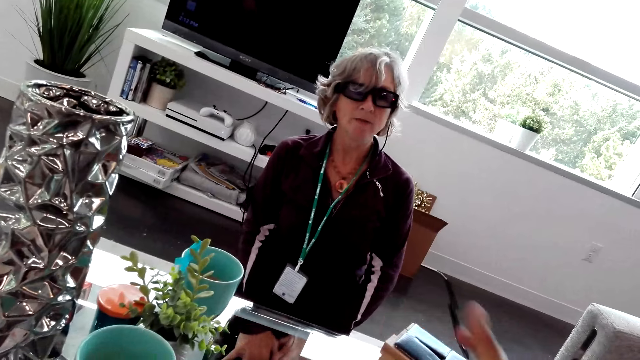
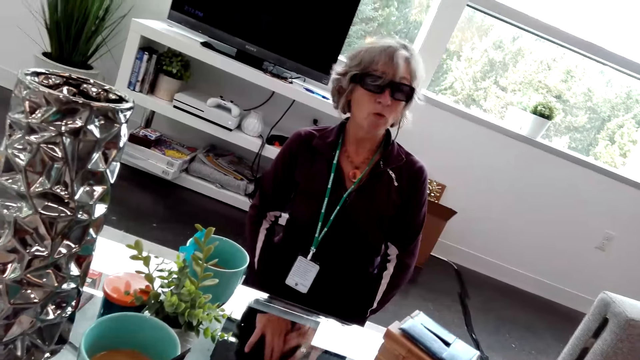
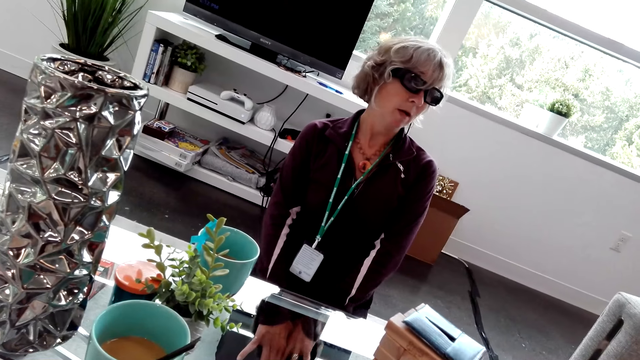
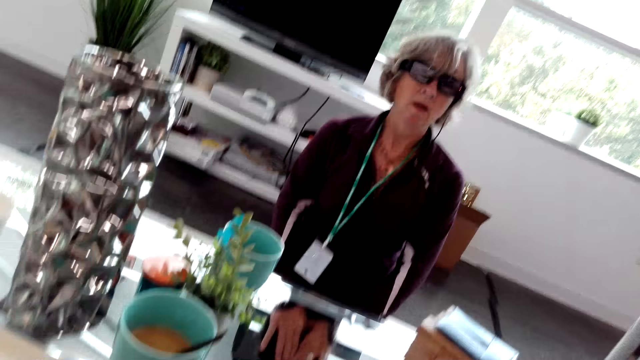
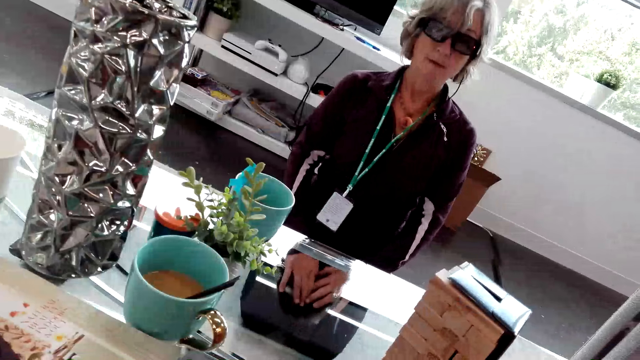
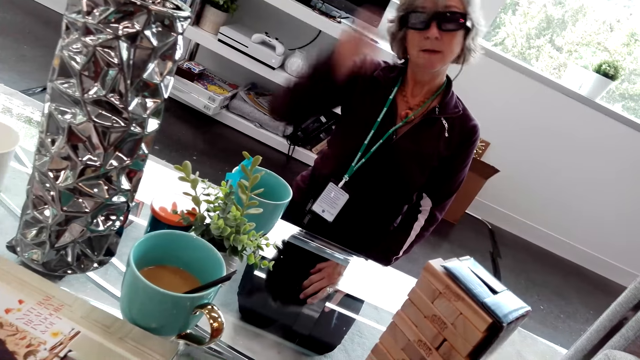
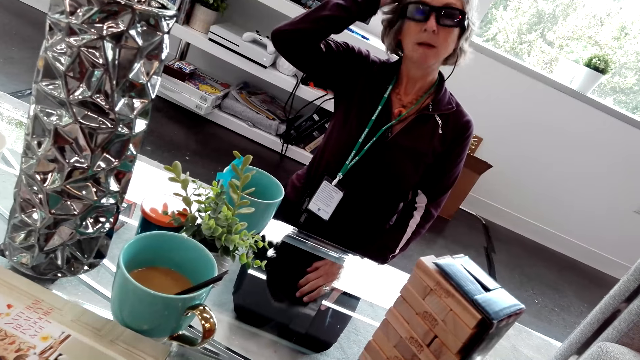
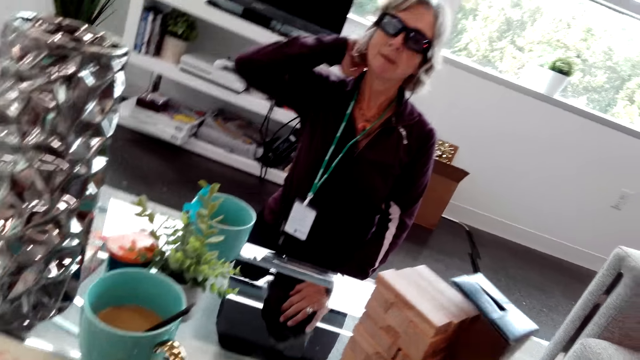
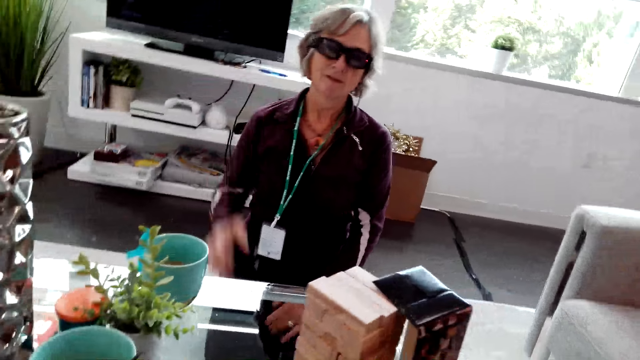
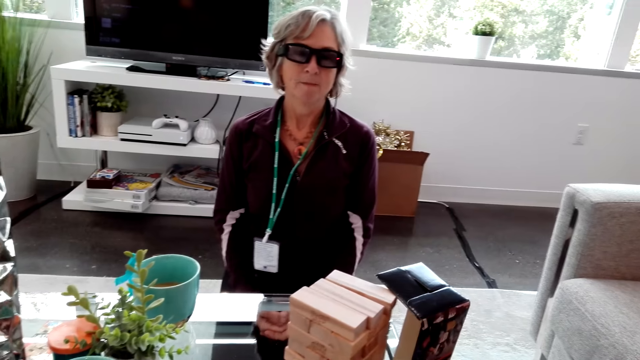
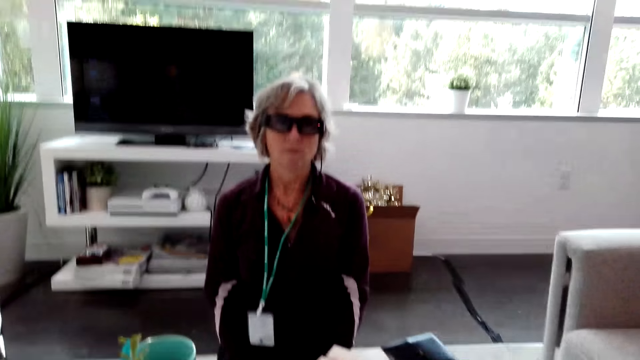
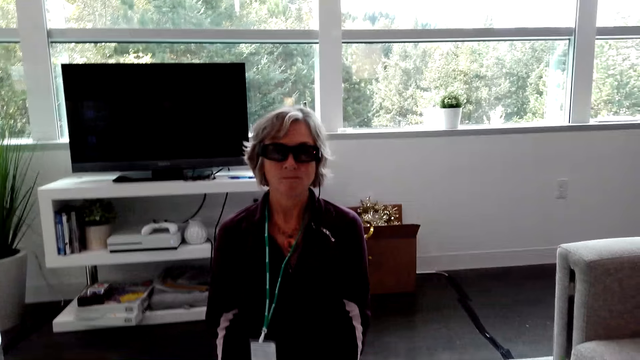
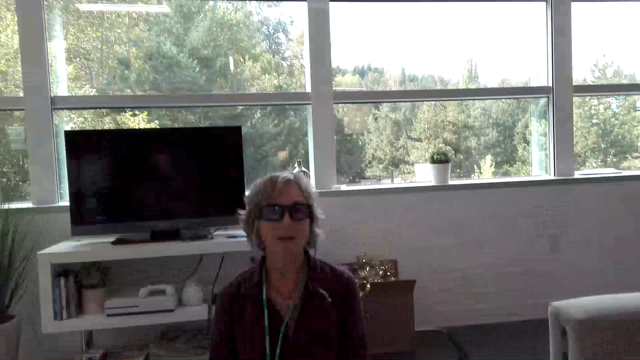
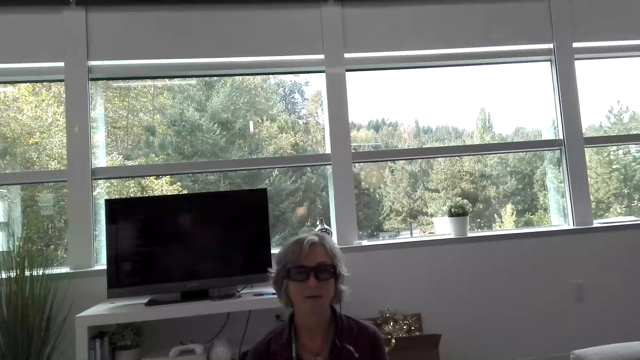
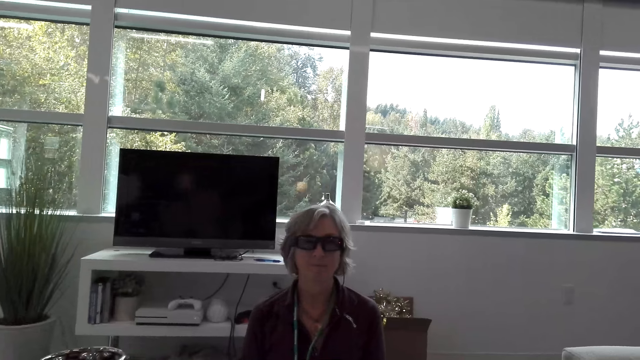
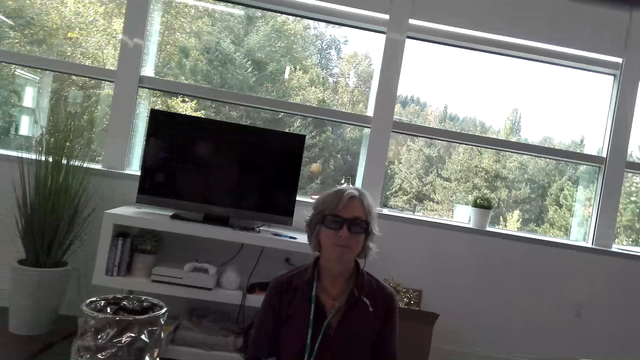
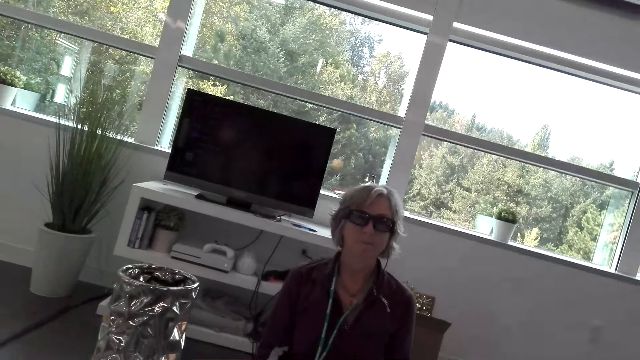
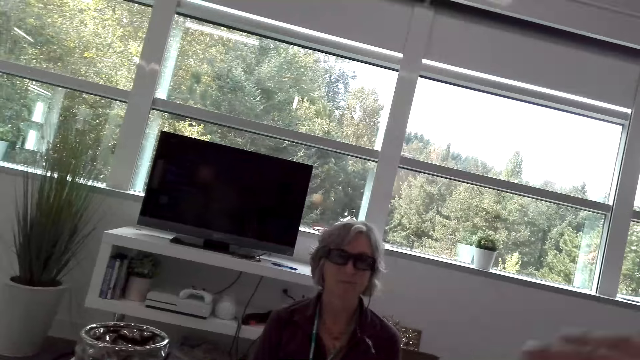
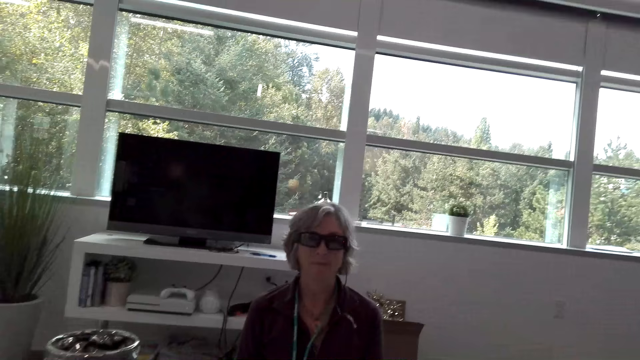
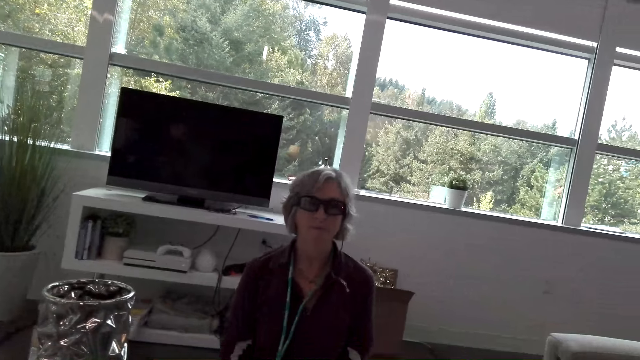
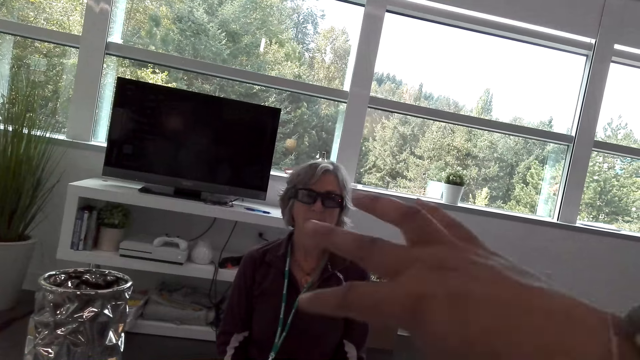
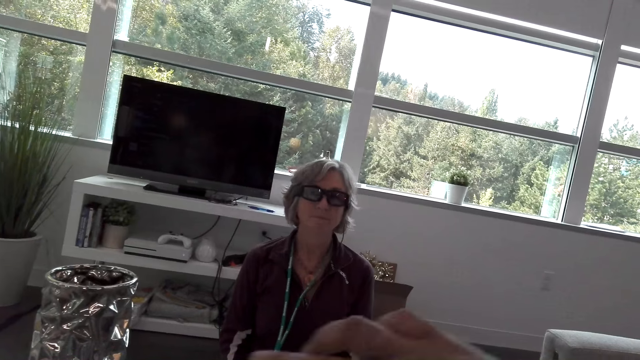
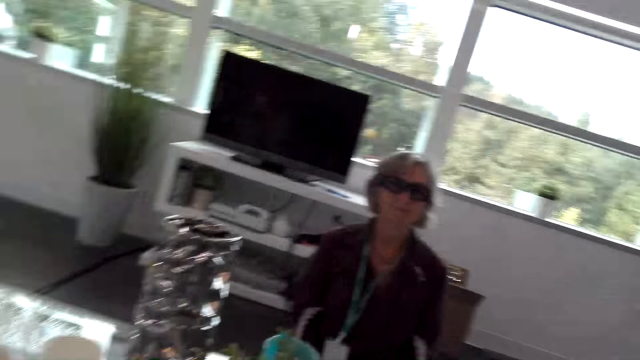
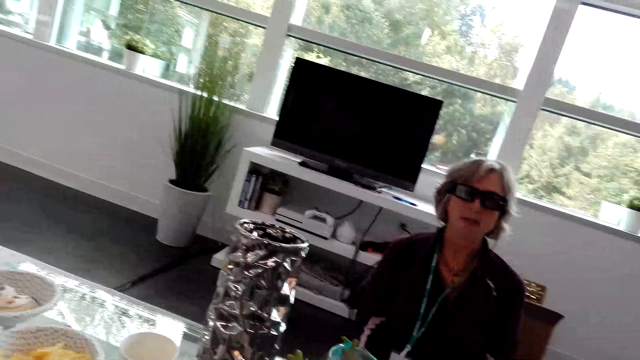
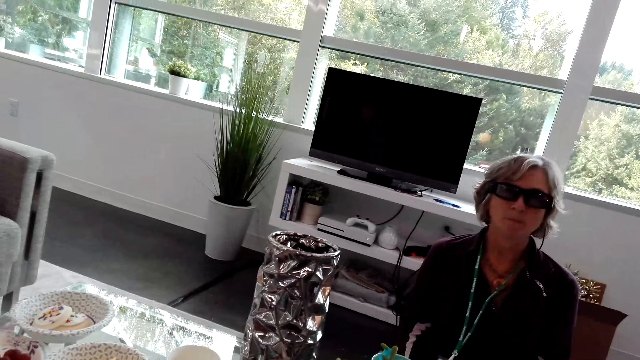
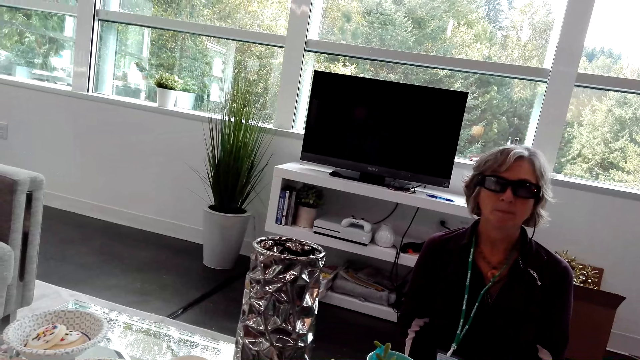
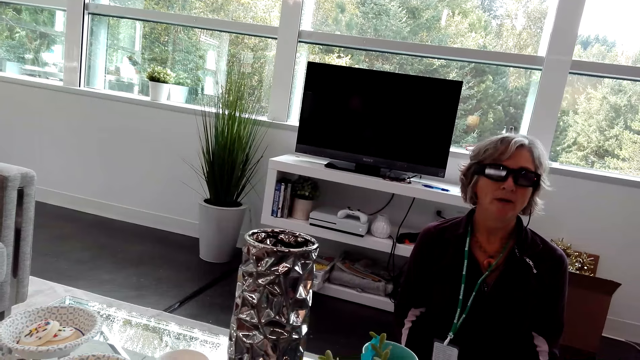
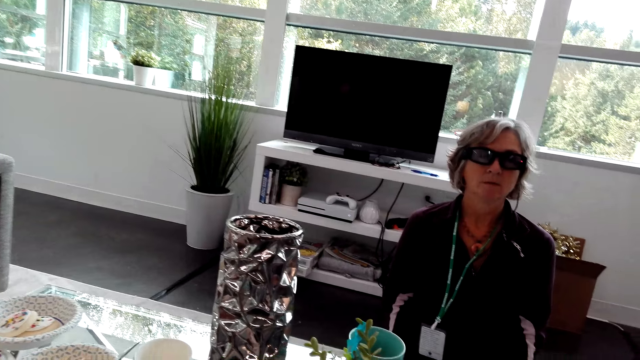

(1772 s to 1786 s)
The camera wearer puts the stacked jenga pieces on the table. A lady speaks to the camera wearer. The lady rubs her knees, touches her hair, lets go of her hair and holds her hands. The camera wearer speaks to the lady. He moves his hand.

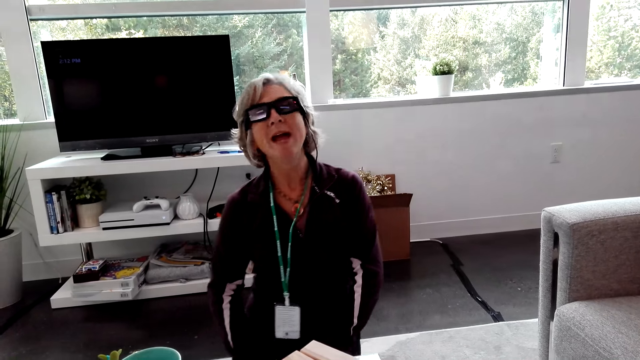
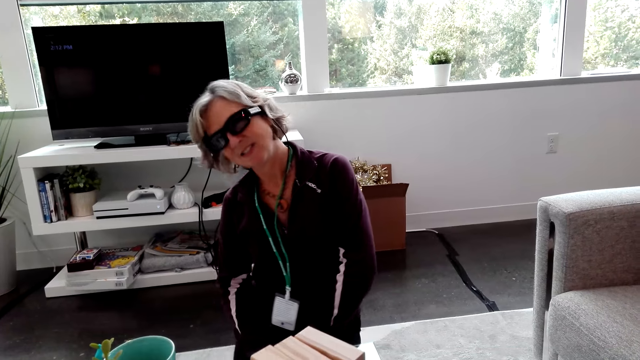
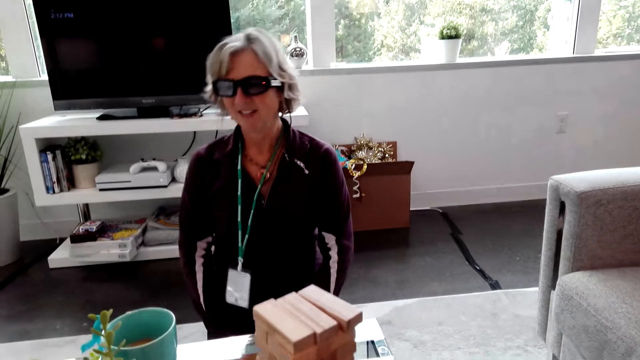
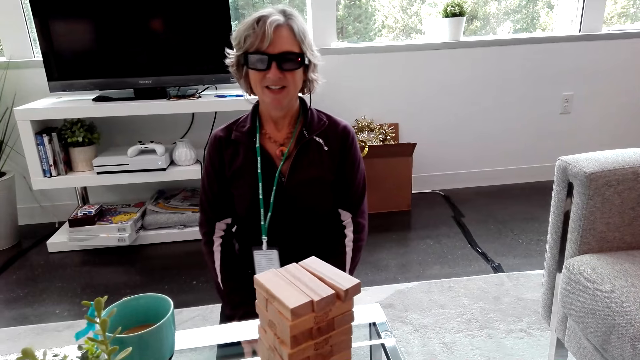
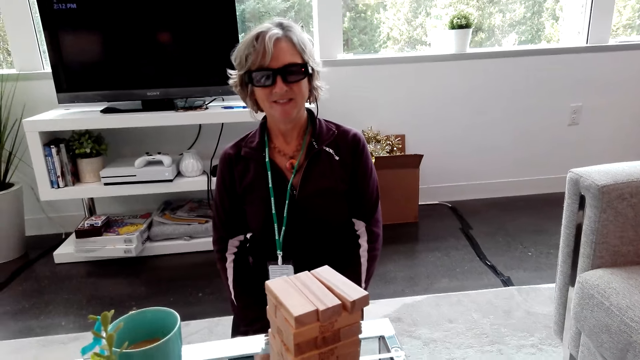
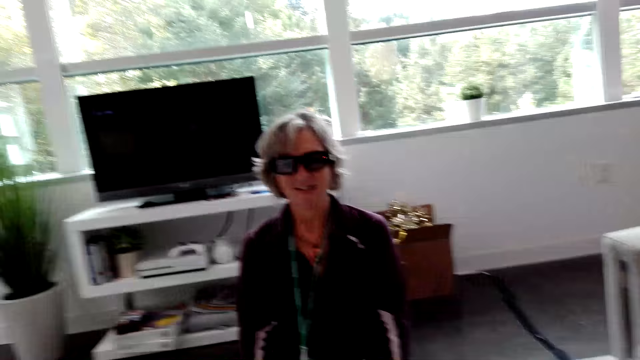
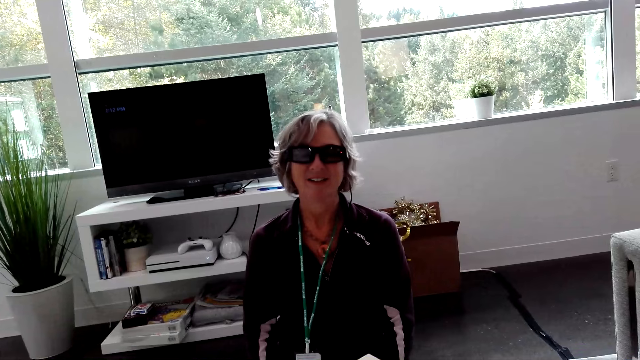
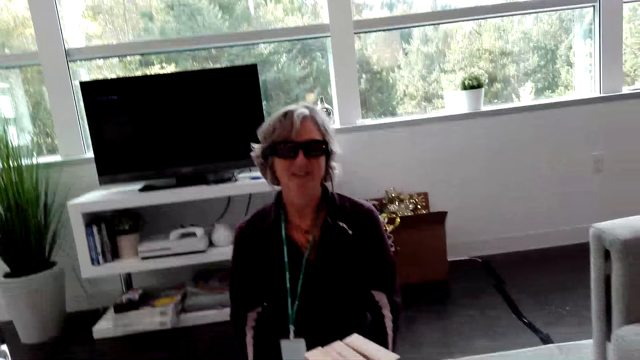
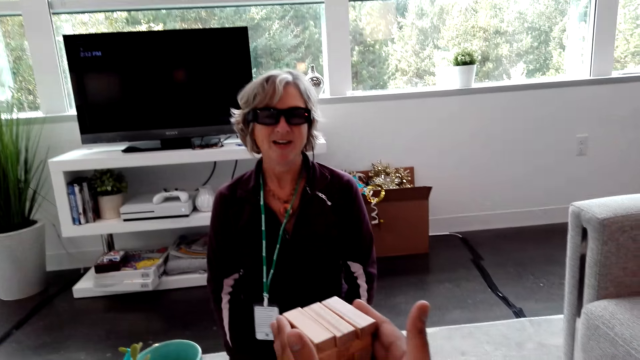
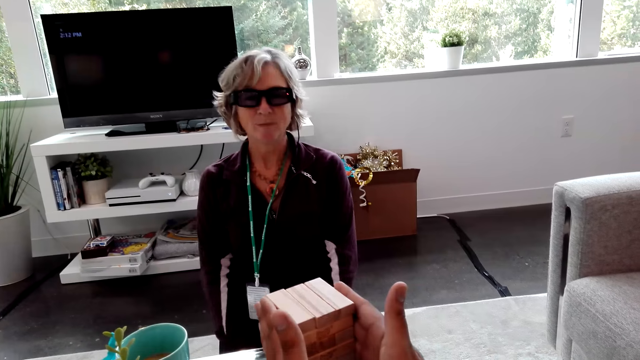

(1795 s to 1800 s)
A lady speaks to the camera wearer. The camera wearer speaks to the lady. They straighten the stacked jenga pieces on the table.

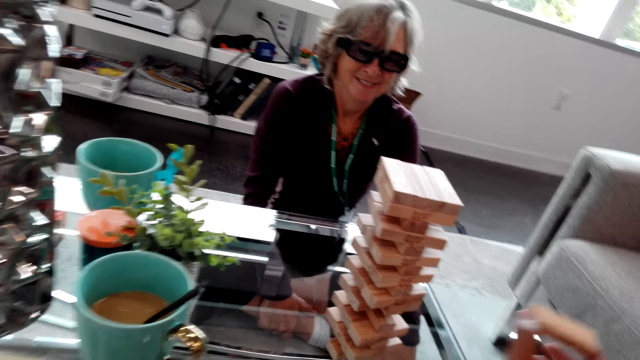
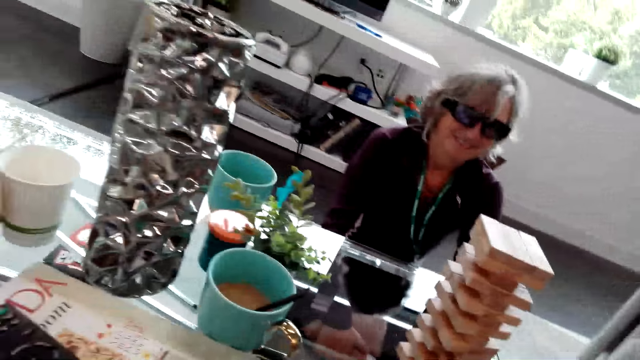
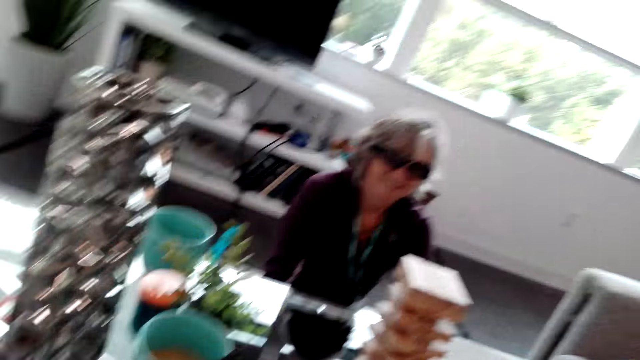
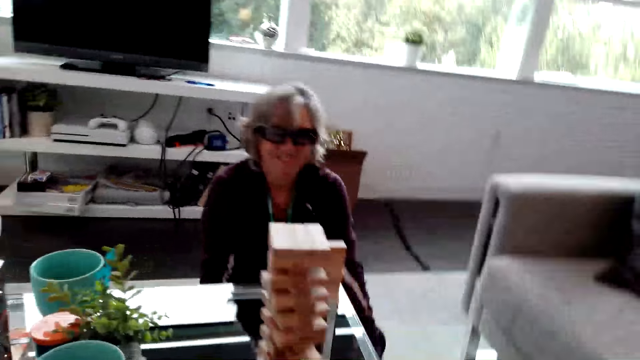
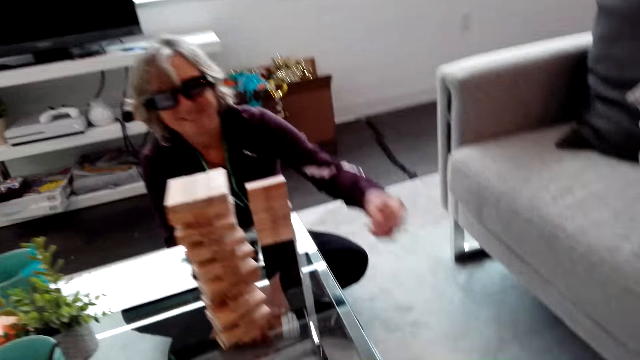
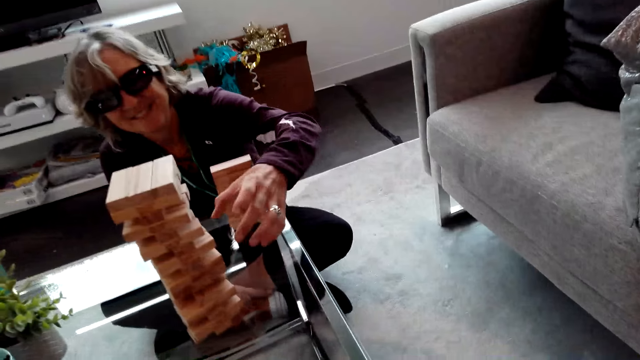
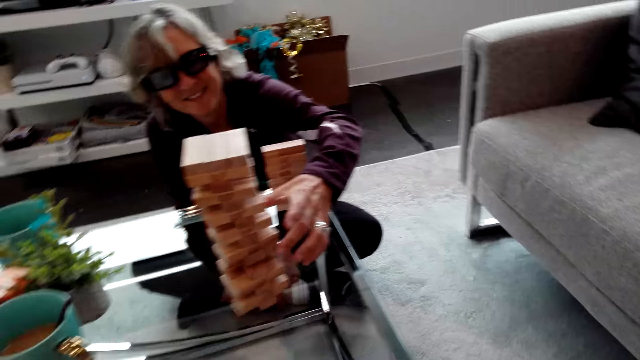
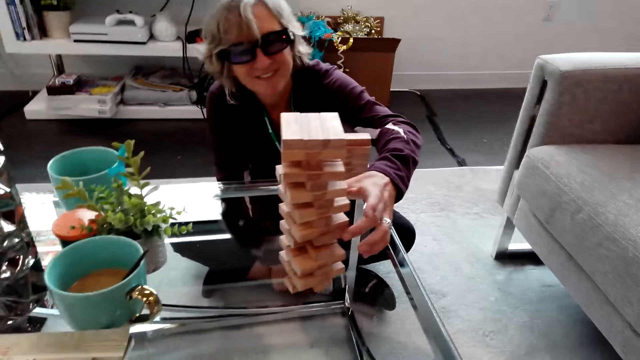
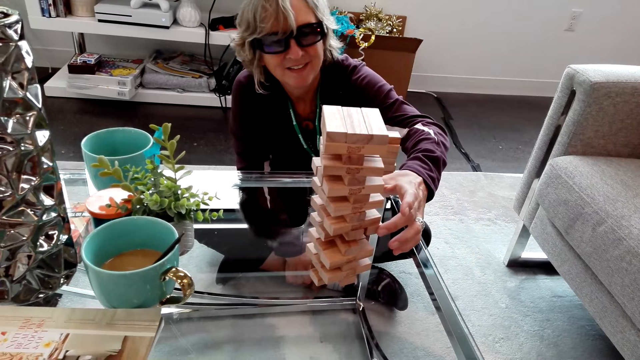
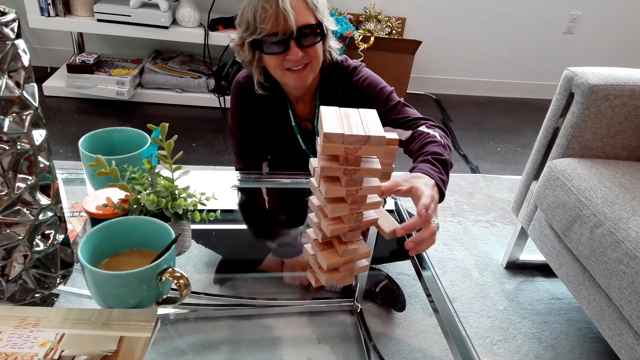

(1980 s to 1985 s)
The camera wearer puts the block on the table. A lady plays the jenga game.
